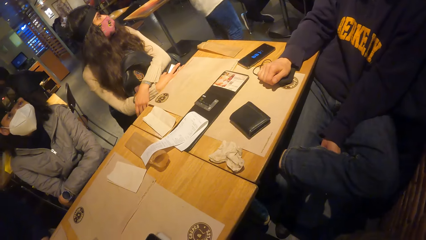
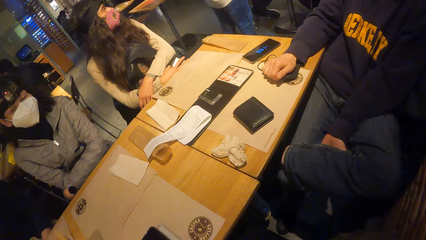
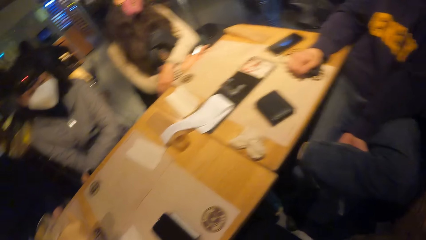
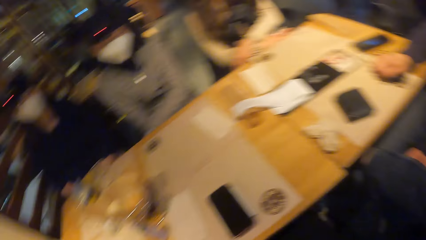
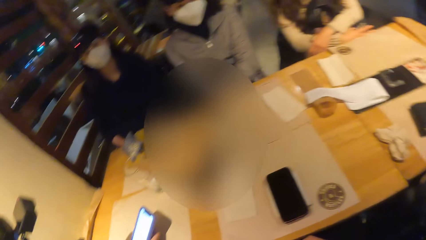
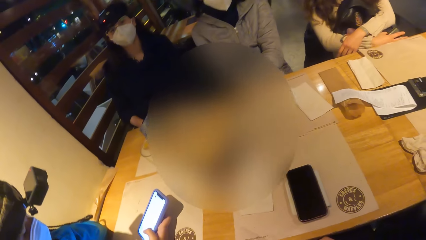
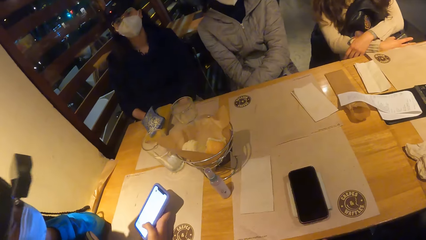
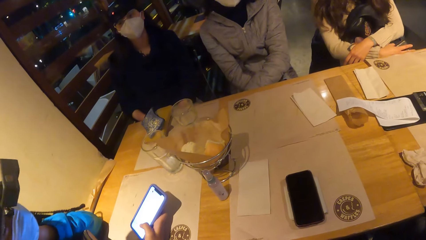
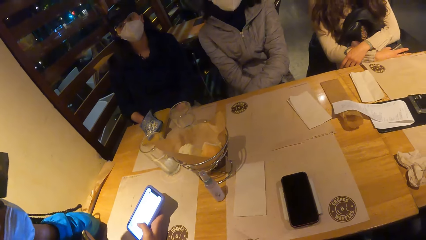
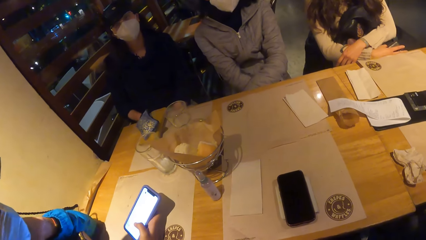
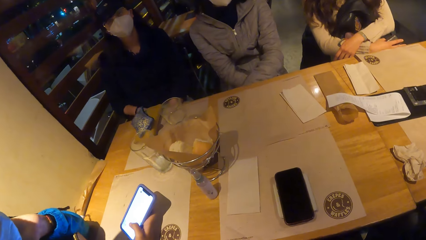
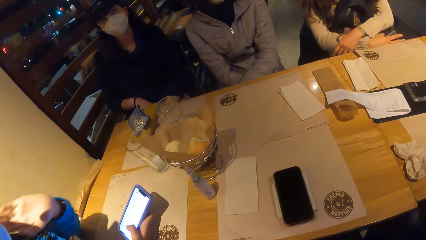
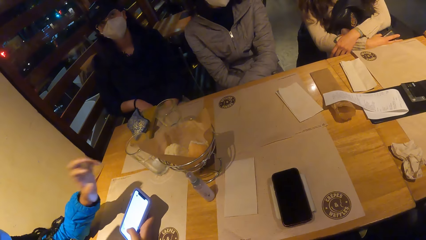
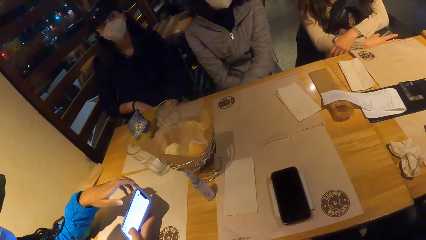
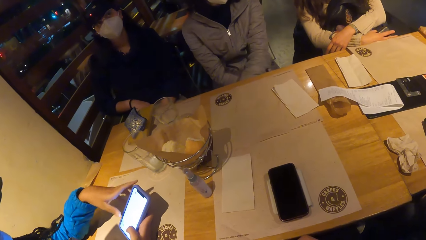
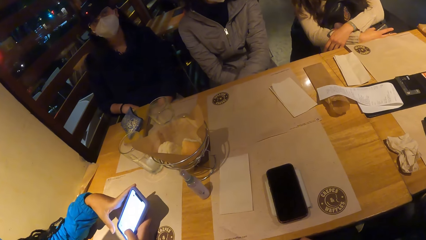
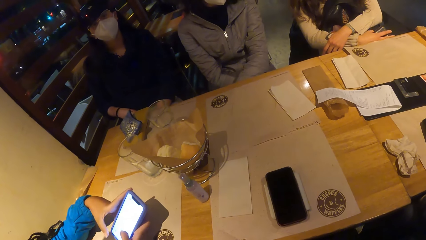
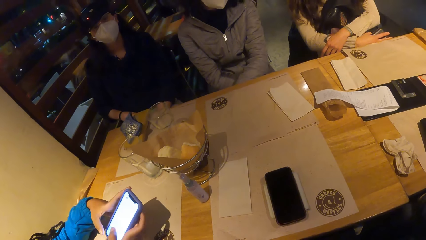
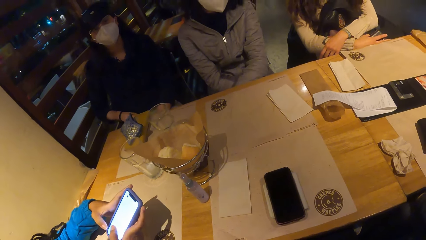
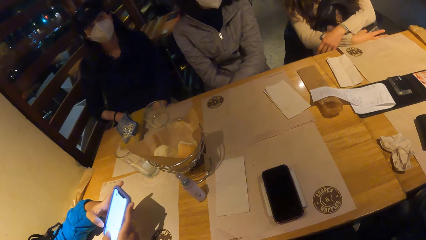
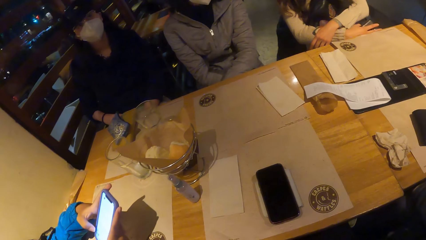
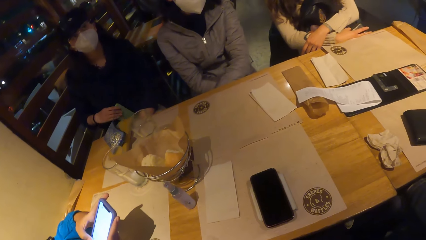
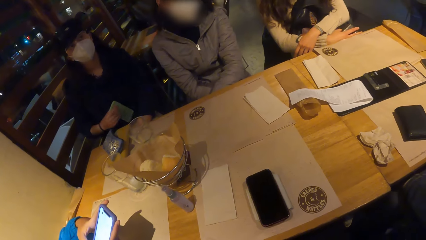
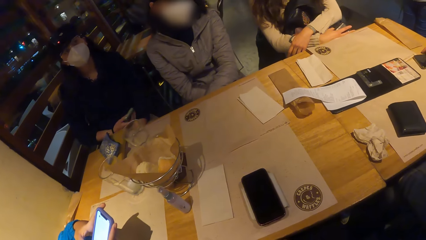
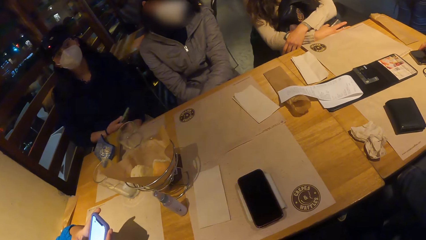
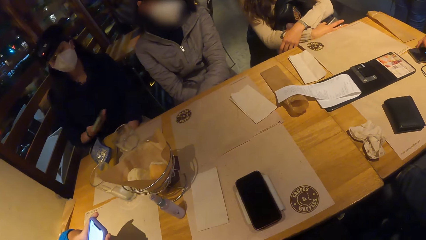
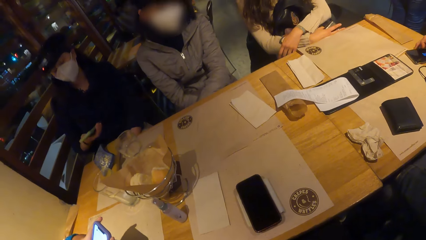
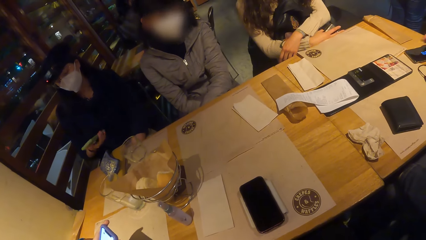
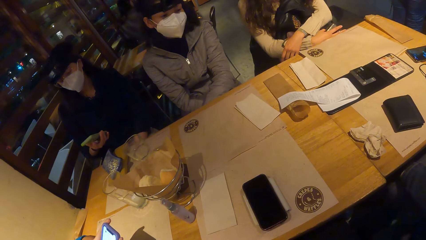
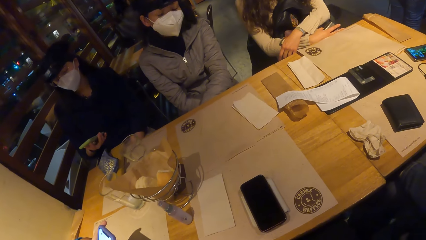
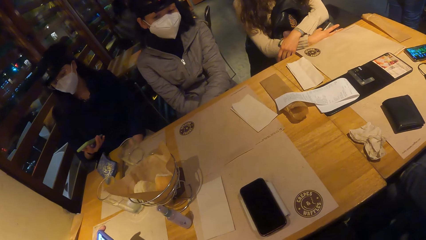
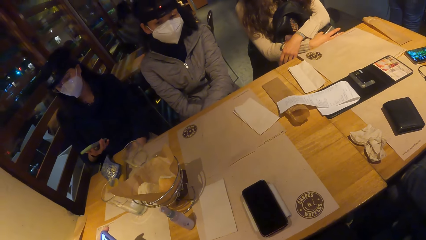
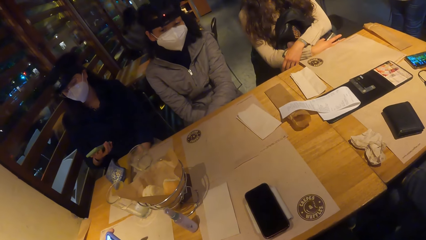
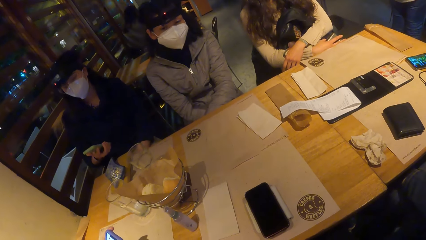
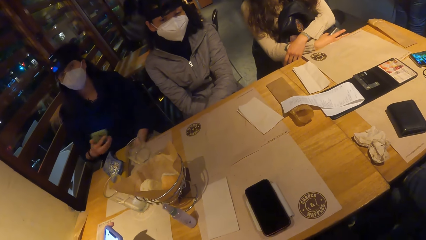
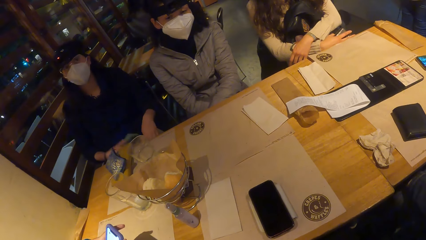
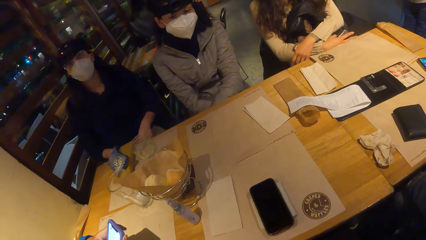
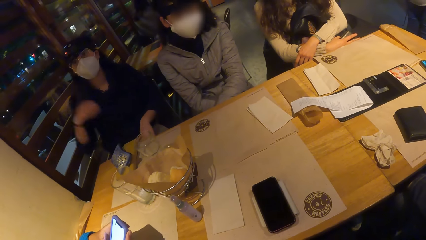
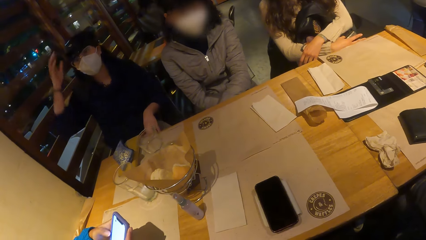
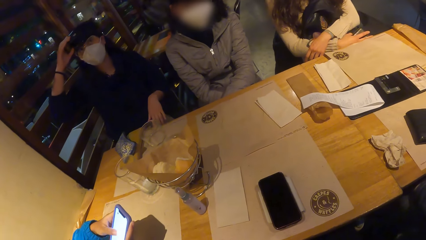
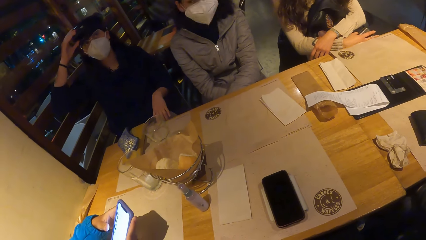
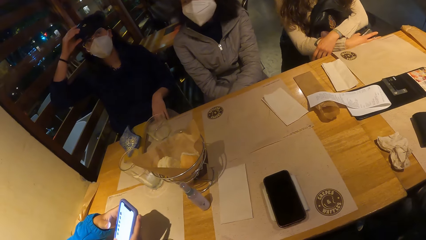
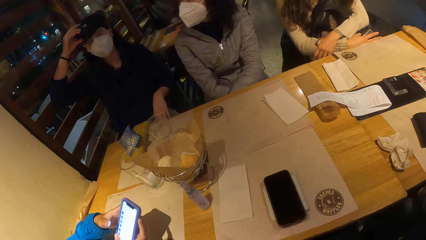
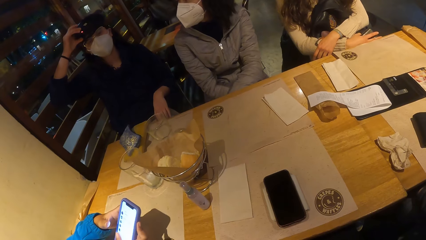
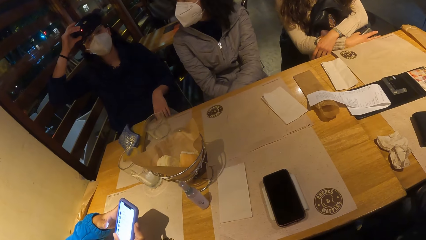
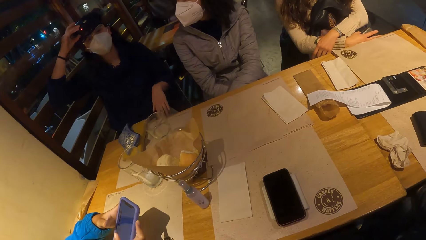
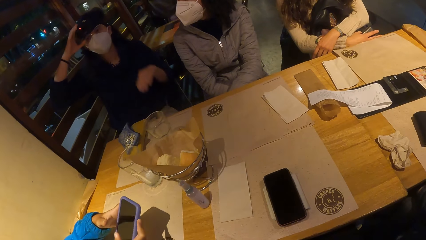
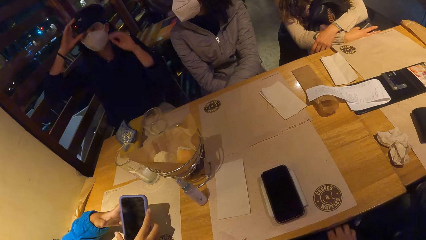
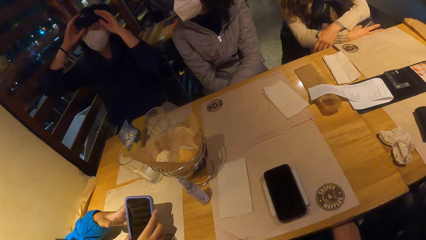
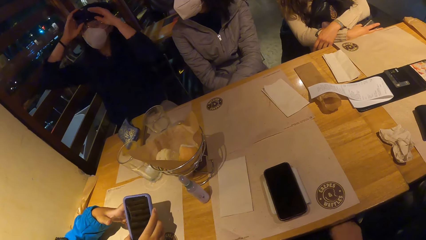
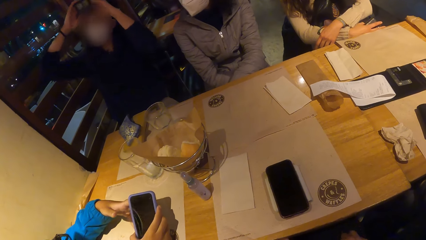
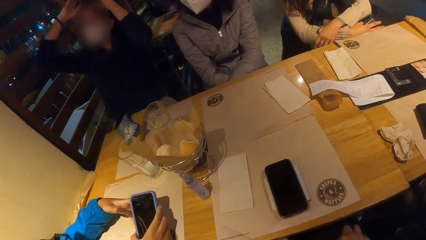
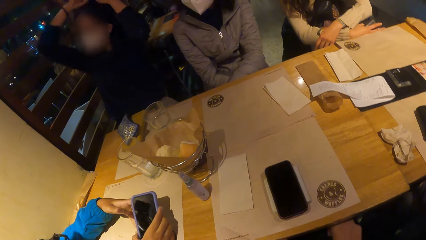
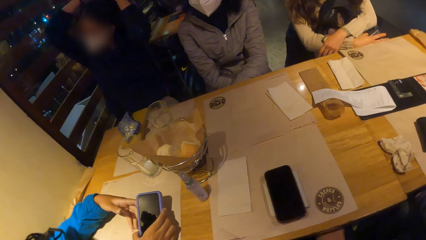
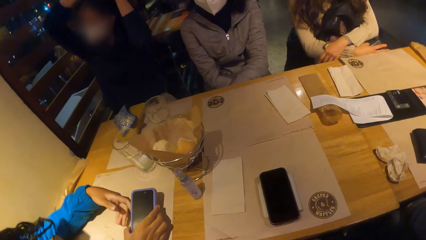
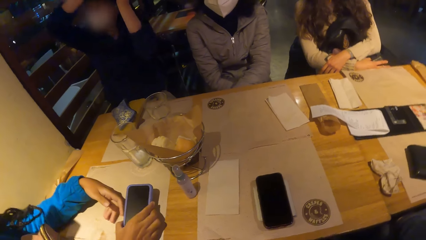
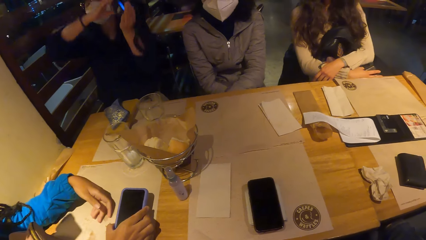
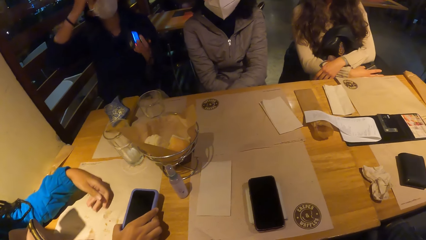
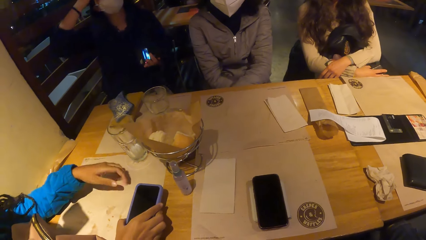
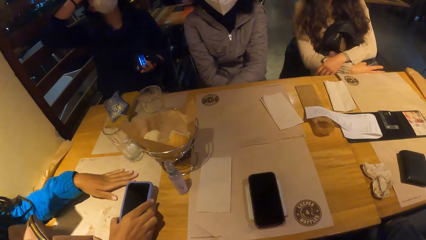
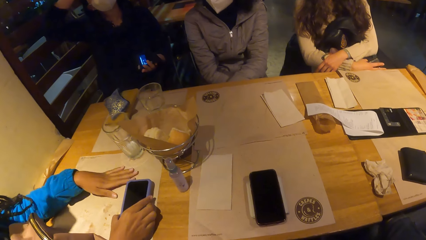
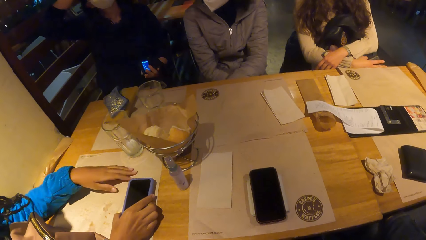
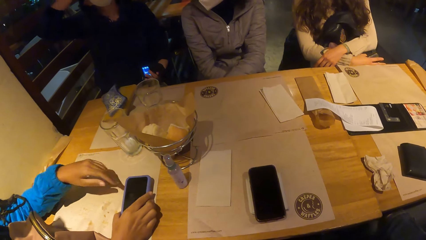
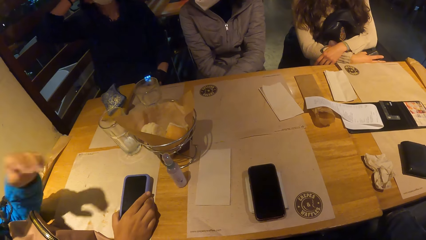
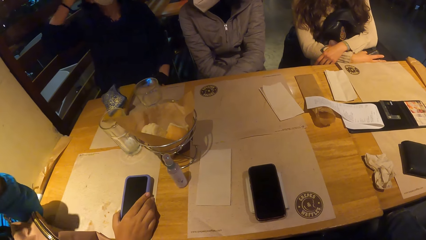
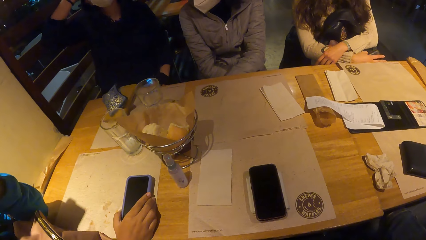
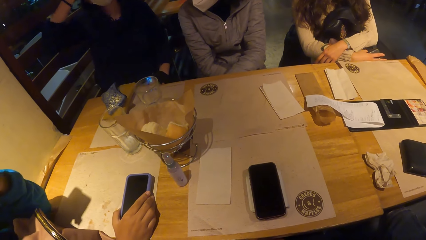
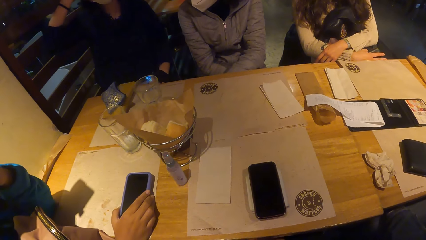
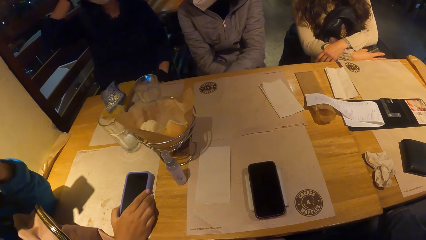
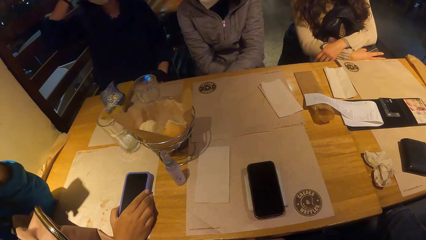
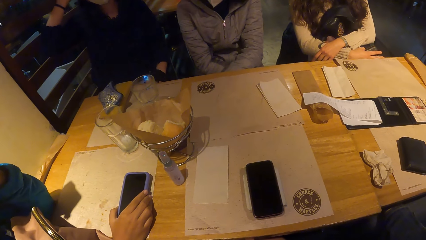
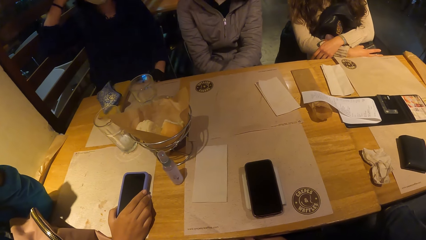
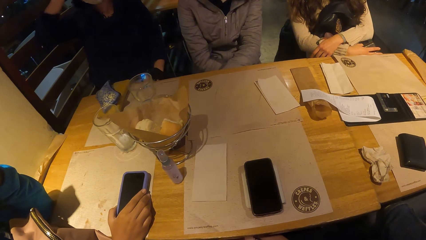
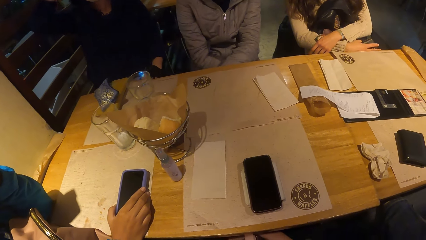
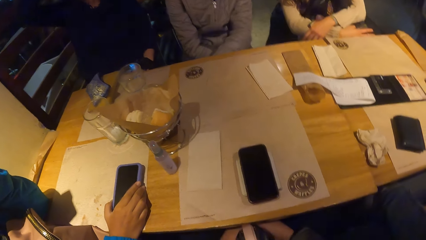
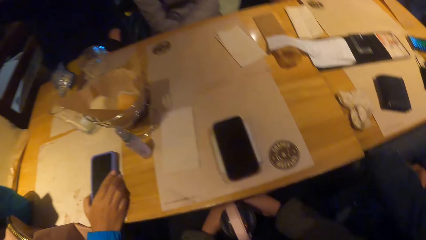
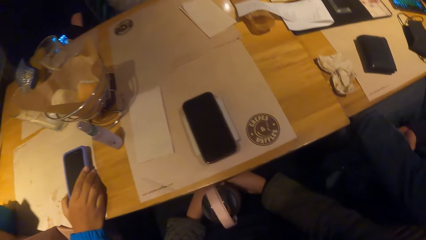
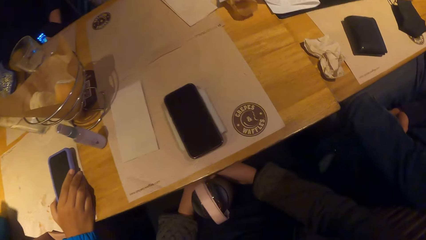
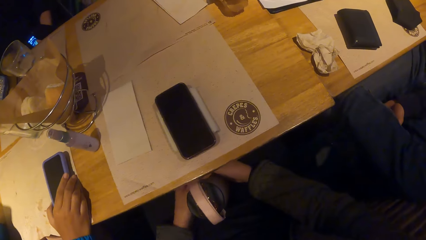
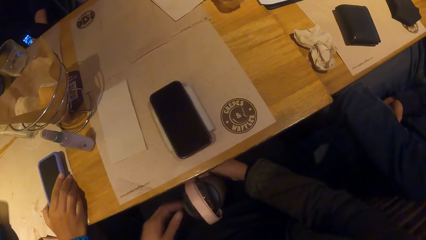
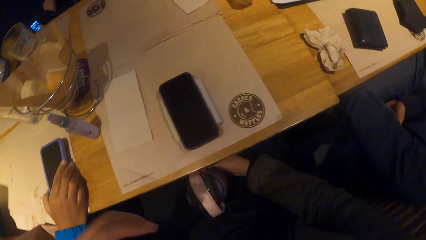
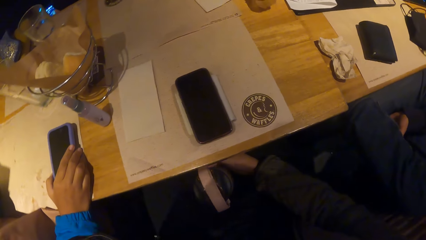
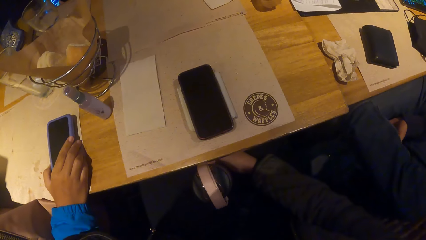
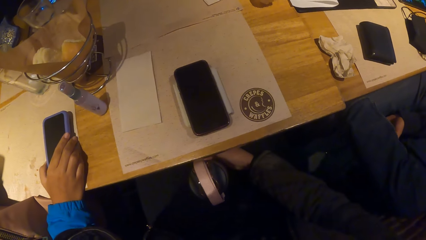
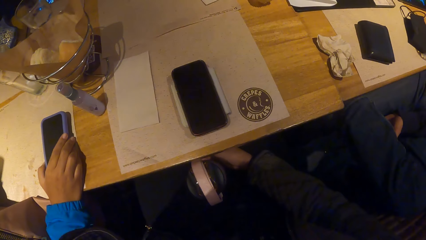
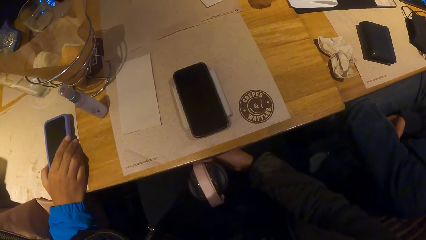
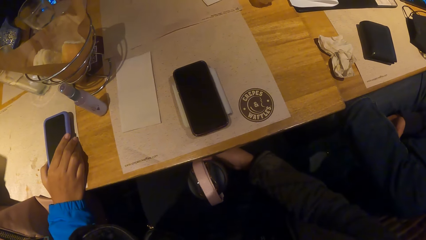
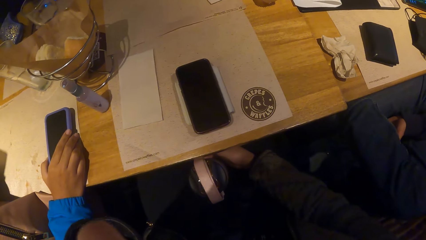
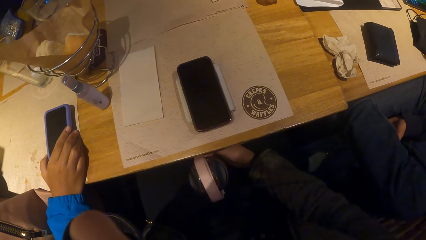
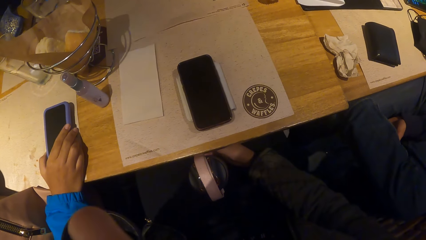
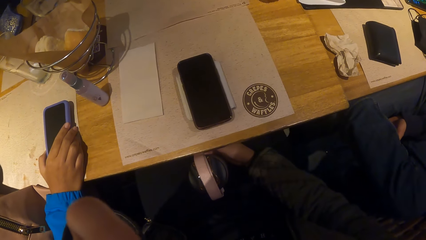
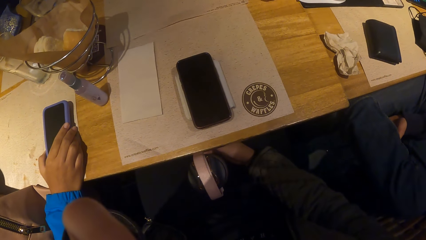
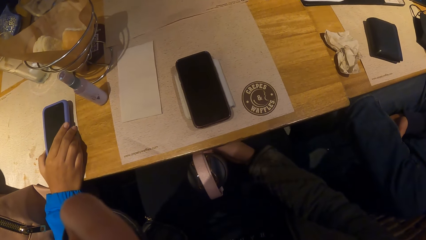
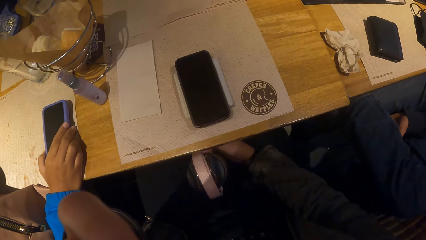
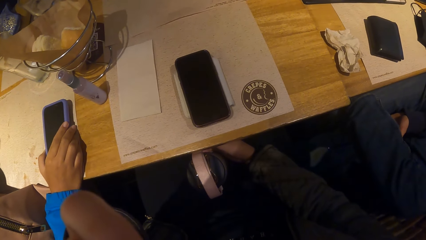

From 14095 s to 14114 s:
A woman operates a phone with her hands. Another woman picks up a phone from her legs with her right hand. The other woman places the phone on her legs with her right hand. The other woman takes off a camera on her head with her hands. The camera wearer adjusts a camera on her head with her left hand.
